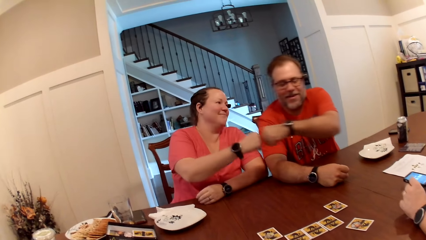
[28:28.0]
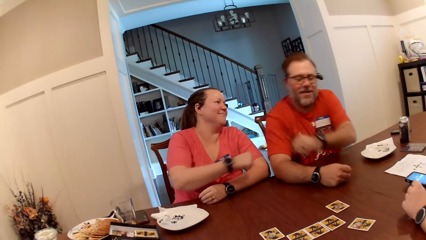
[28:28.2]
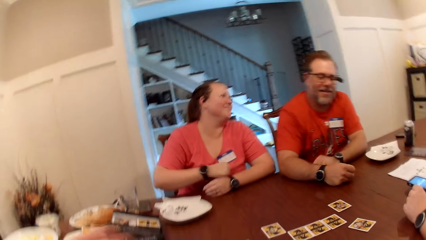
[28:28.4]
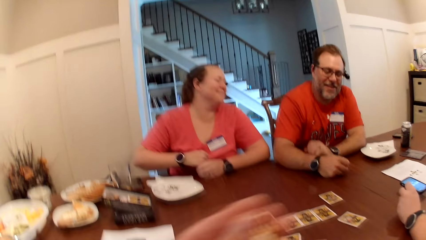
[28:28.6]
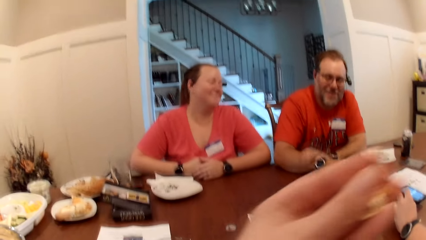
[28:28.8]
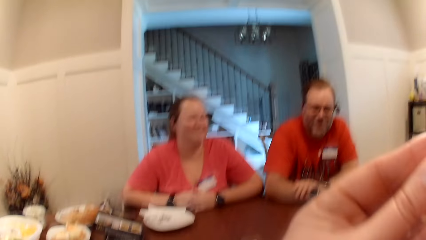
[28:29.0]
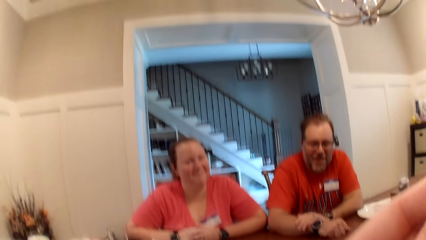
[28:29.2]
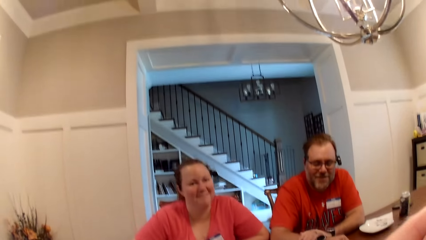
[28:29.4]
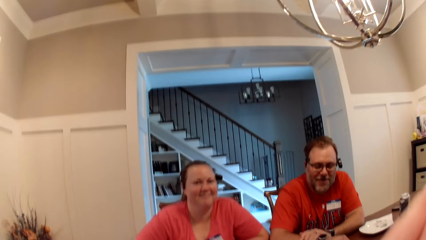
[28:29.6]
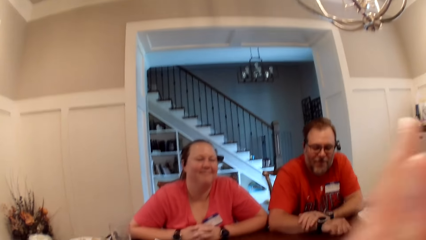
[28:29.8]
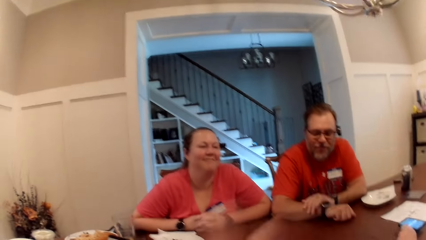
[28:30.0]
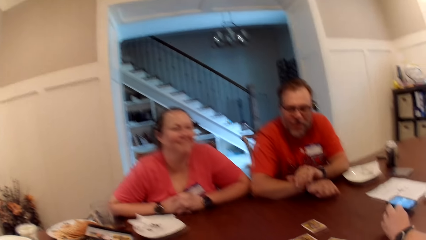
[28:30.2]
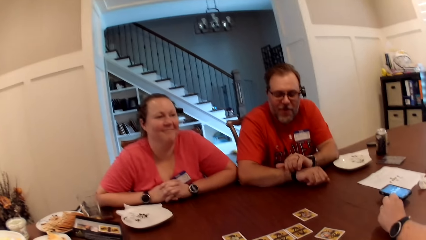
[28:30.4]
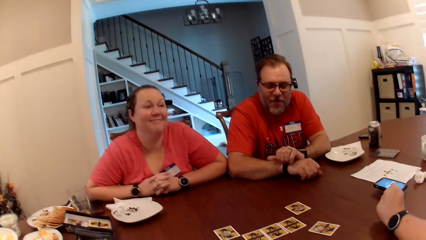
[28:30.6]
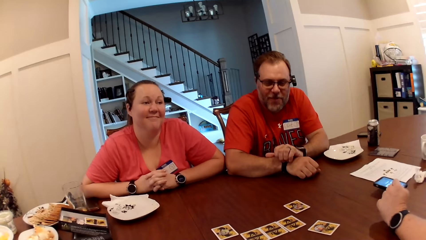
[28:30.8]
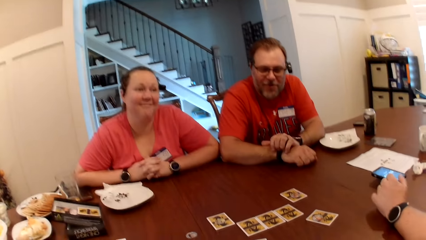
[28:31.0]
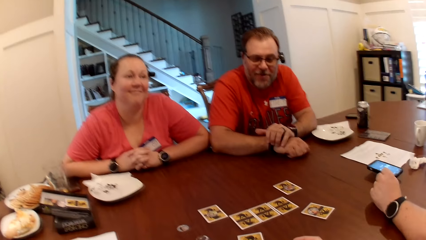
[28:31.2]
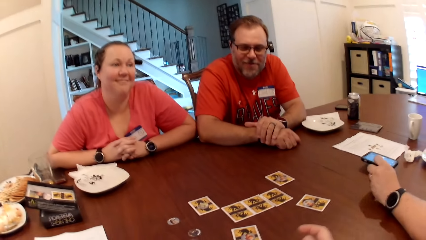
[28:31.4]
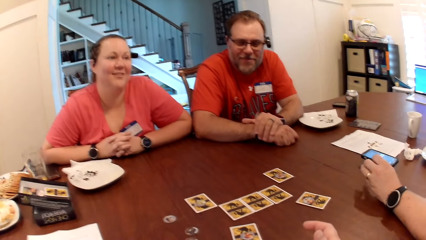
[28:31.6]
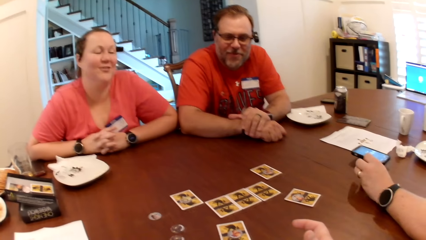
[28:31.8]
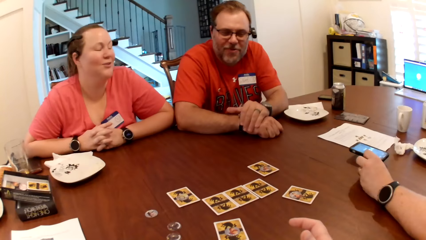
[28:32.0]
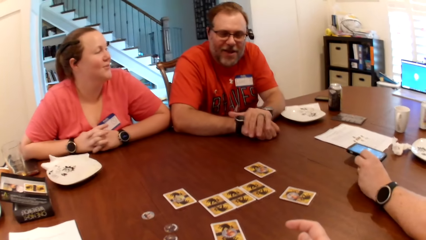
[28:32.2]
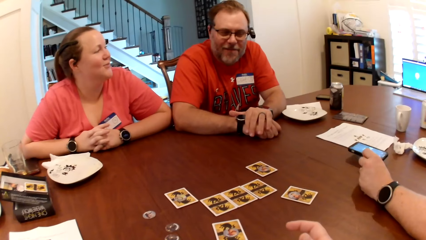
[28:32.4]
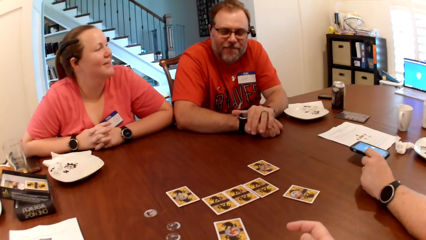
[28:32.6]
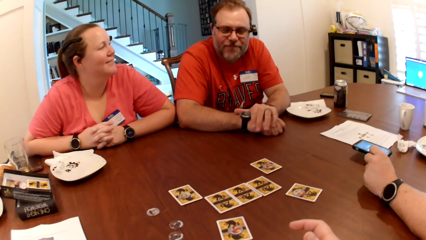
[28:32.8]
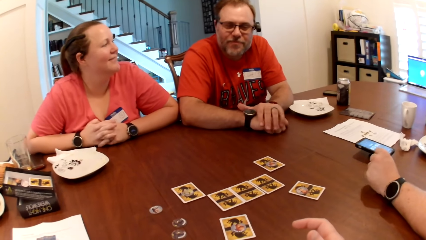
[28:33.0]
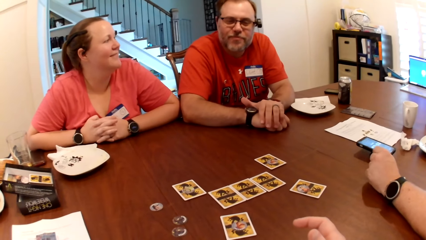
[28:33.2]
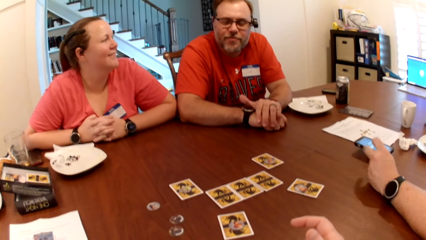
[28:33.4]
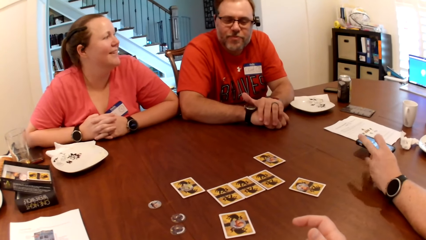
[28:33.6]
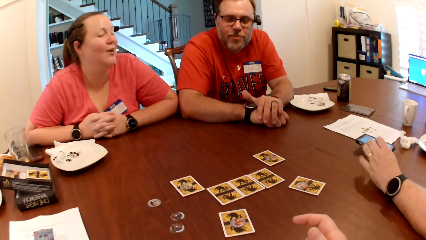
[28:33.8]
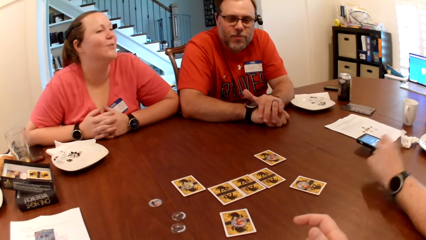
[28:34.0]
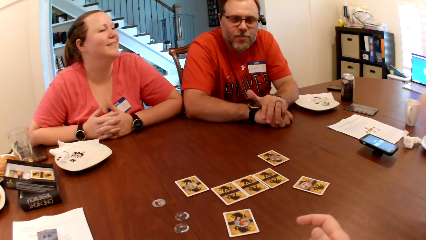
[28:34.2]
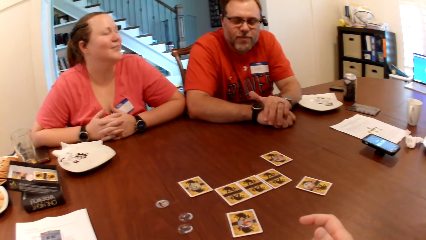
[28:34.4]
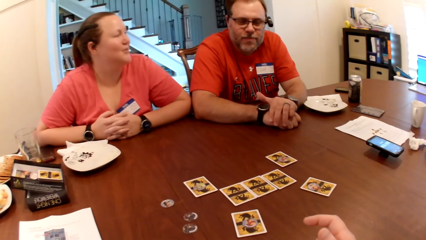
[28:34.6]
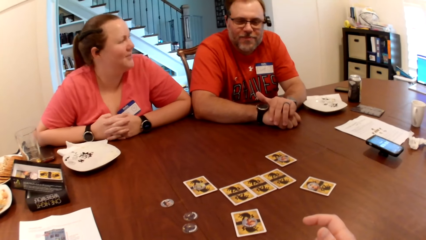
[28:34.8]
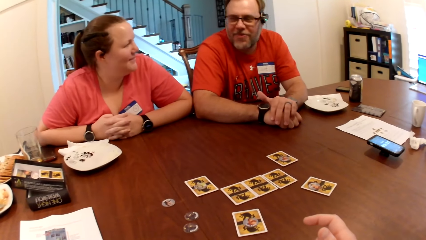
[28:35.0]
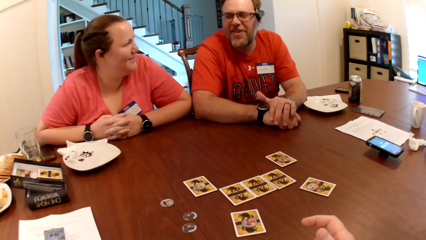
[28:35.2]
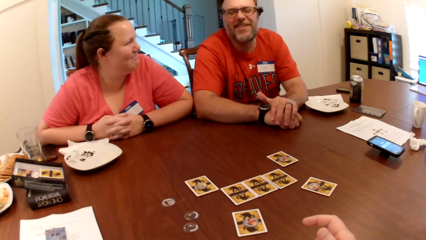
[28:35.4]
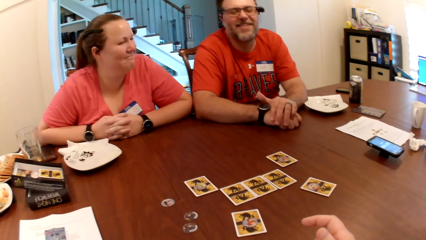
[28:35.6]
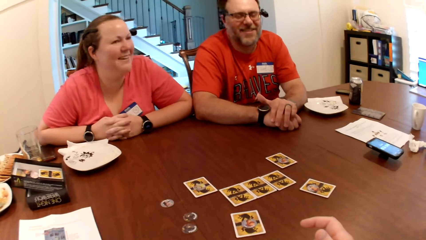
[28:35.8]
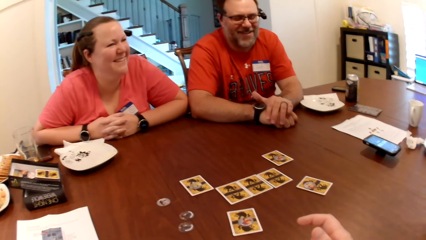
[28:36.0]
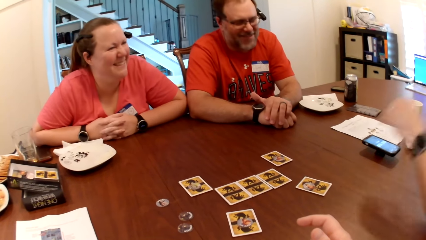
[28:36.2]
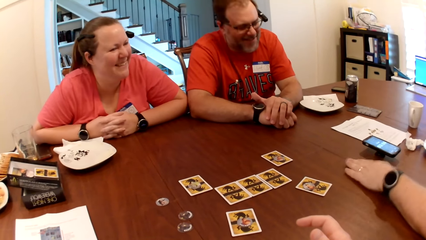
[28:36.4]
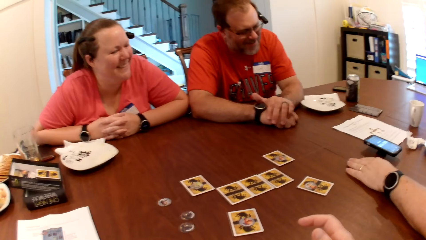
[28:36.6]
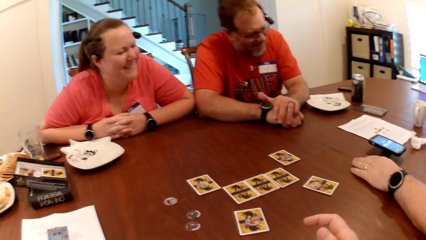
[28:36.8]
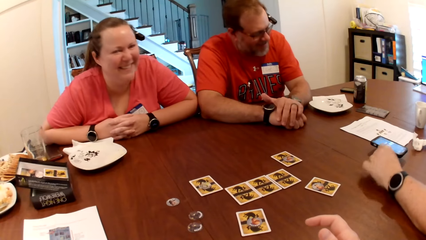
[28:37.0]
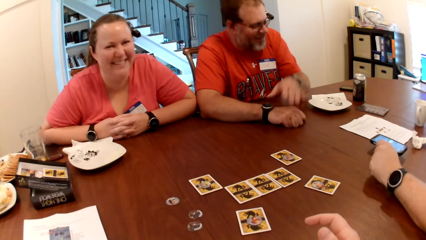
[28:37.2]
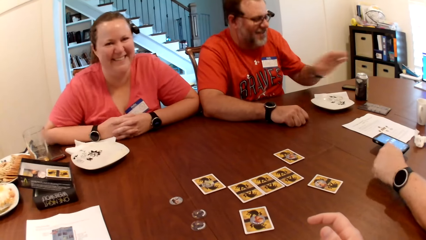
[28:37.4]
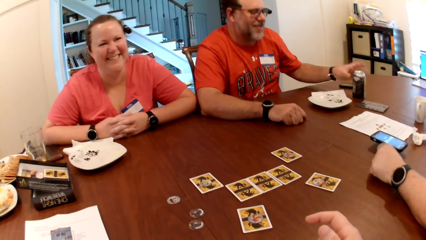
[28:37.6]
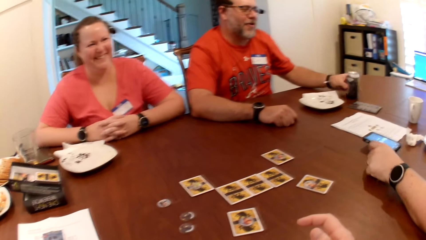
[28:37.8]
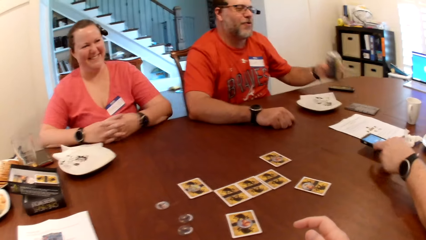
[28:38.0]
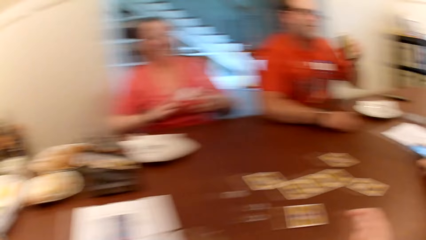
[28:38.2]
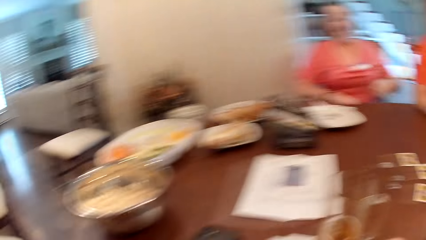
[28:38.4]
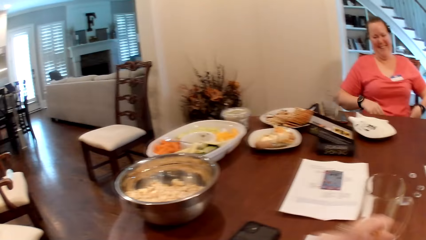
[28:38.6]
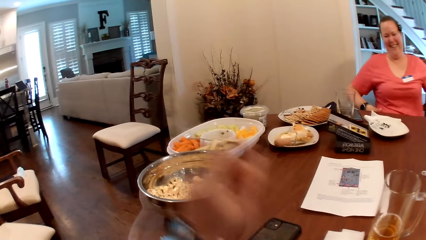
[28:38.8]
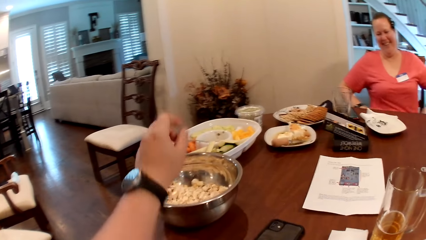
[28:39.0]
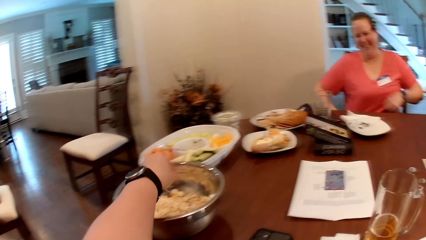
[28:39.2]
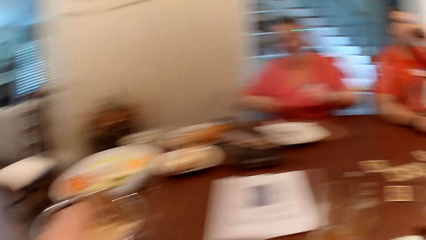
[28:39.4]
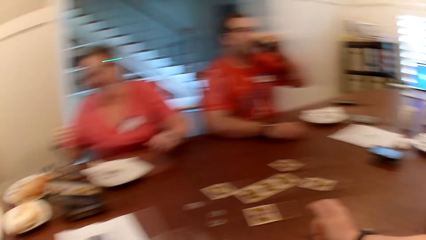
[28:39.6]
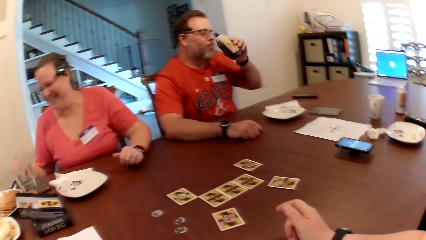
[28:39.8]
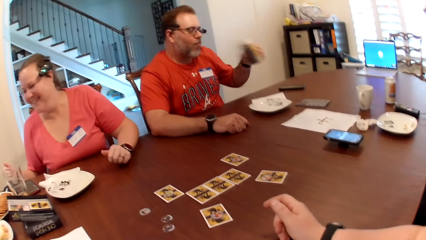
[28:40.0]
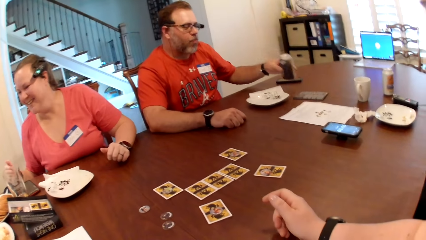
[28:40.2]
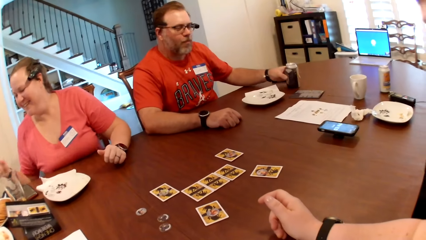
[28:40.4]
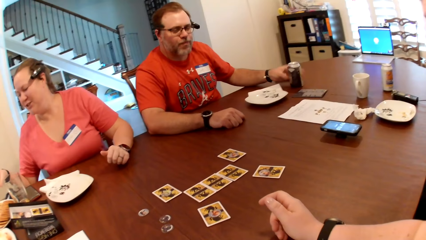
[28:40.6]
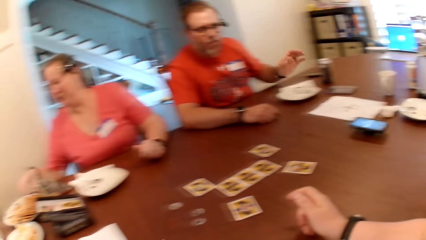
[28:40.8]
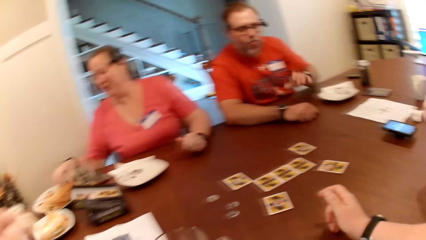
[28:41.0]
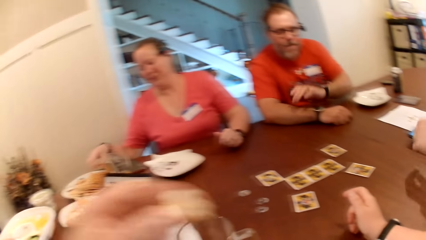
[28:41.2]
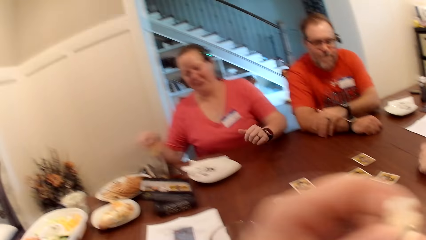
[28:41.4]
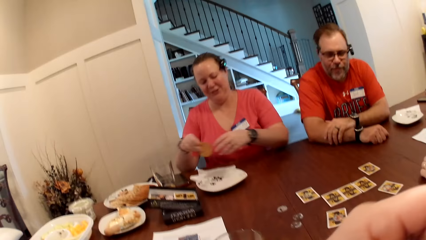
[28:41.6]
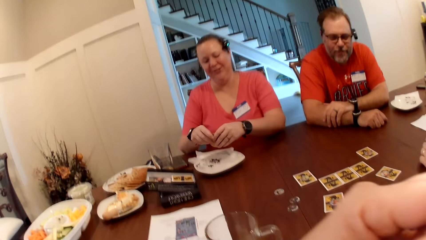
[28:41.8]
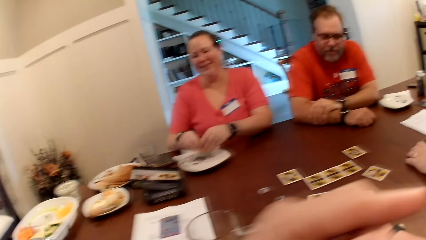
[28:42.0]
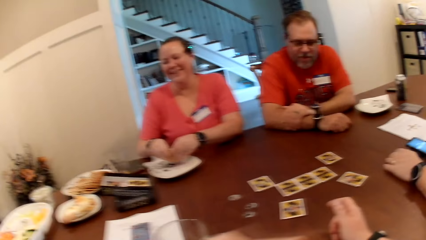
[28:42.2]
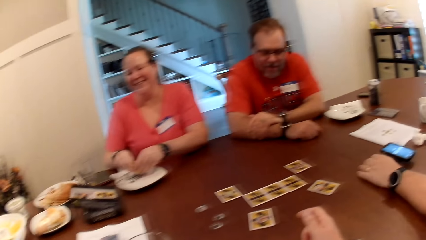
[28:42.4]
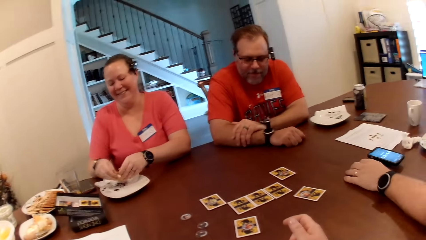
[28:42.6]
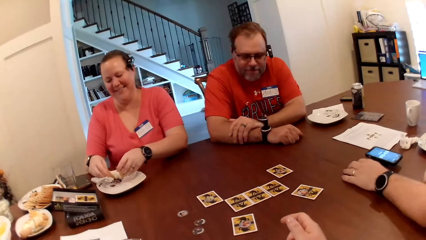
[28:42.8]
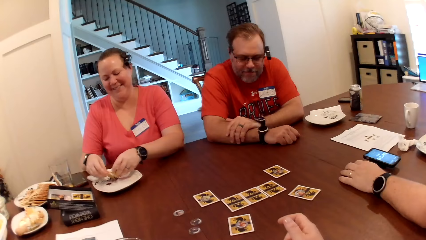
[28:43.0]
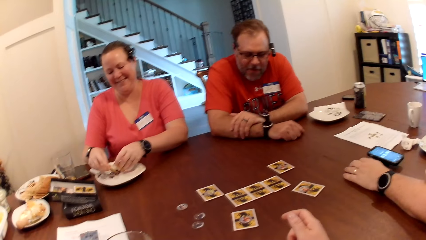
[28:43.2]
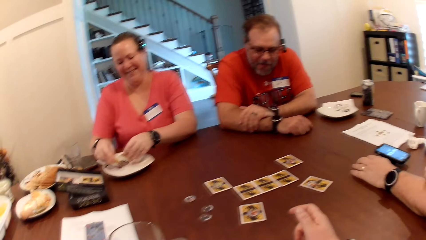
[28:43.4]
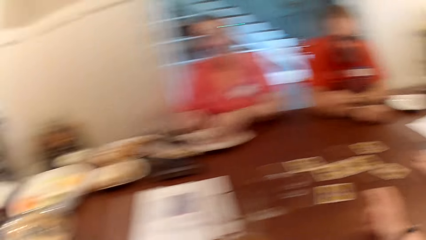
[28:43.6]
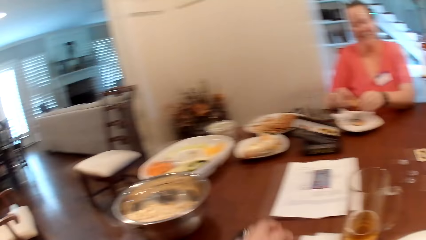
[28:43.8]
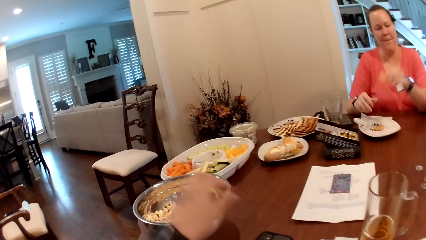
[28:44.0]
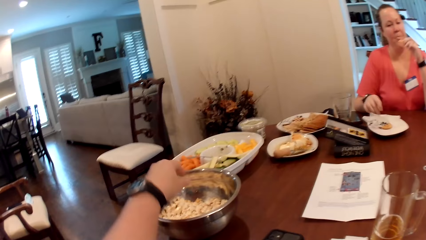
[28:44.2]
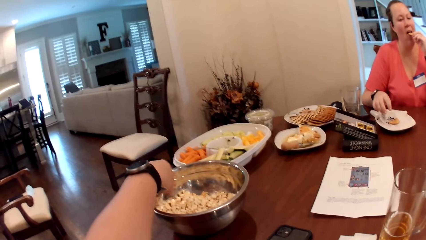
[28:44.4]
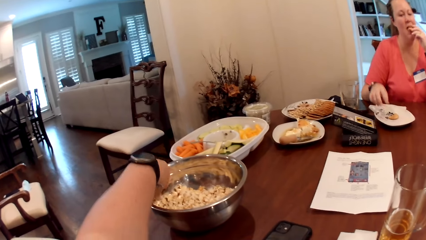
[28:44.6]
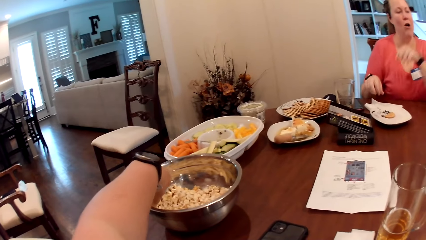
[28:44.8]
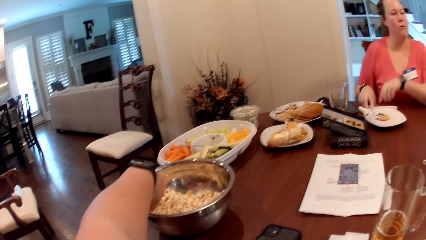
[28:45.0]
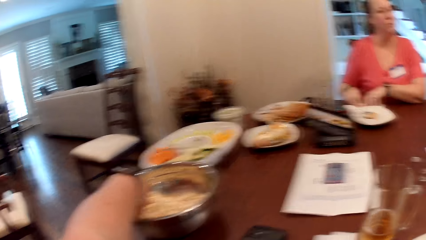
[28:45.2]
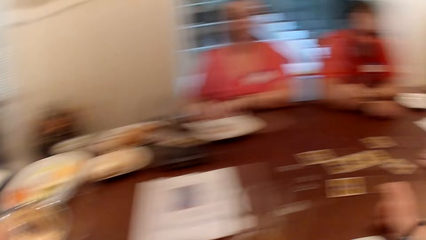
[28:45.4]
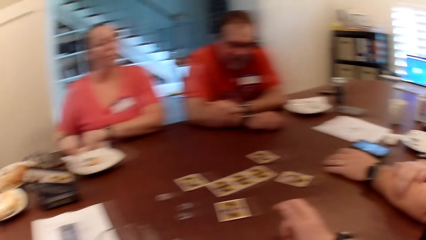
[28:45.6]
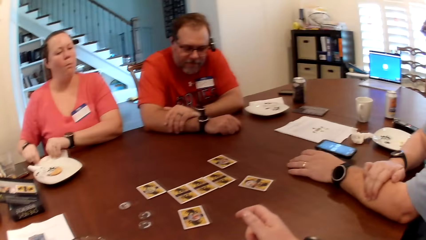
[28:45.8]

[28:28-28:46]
A man plays with the fingers of his left hand. A woman bumps her right fist against the left fist of another man. The woman drops her right hand on the table. The camera wearer puts a kernel of popcorn in her mouth with her left hand. The first man speaks to the woman. The other man interacts with the woman. The woman interacts with the other man. The first man drops his left hand on the table. He plays with the fingers of his left hand. He interacts with the woman. The other man picks up a can of beer from the table with his left hand. The first man holds a phone on the table with his left hand. The other man holds the can of beer to his mouth with his left hand. The woman adjusts her shirt with both hands. The camera wearer picks popcorn. She touches popcorn in the stainless bowl with her left hand. The other man drinks from the can of beer or soft drink in his left hand. The woman drops her left hand on the table. The other man drops the can of beer on the table with his left hand. The woman picks a biscuit from a plate on the table with her right hand. A third man places his left hand on his right hand. The first man drops his left hand on the table. The camera wearer puts a kernel of popcorn in her mouth with her left hand. The woman holds the biscuit with both hands and breaks the biscuit with both hands. She drops a half of the biscuit in her left hand on the plate. The first man interacts with the camera wearer, the third man and the woman. The woman passes a half of the biscuit from her right hand to her left. She dusts biscuit crumbs from her right hand onto the plate. She puts a half of the biscuit in her mouth with her left hand. The camera wearer picks popcorn. She touches popcorn in the stainless bowl with her left hand. The woman cleans both hands on a paper towel on the table.
